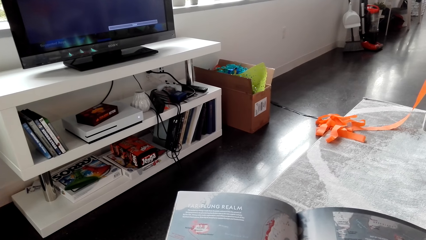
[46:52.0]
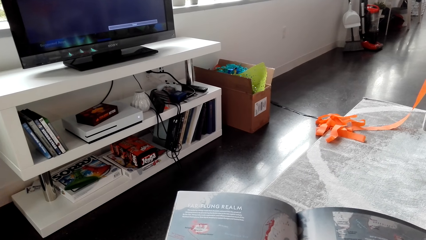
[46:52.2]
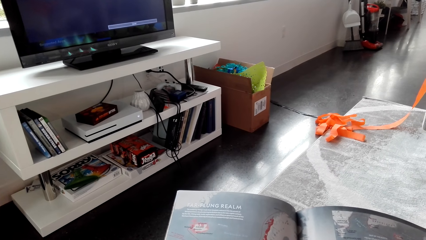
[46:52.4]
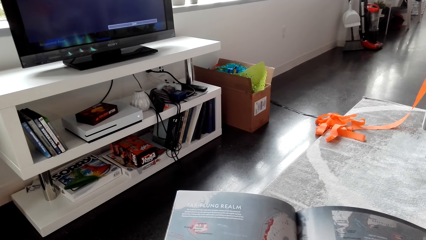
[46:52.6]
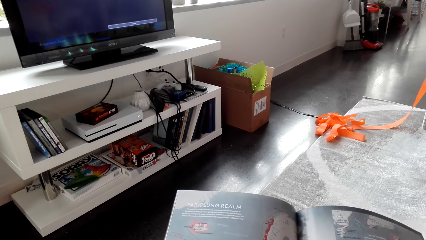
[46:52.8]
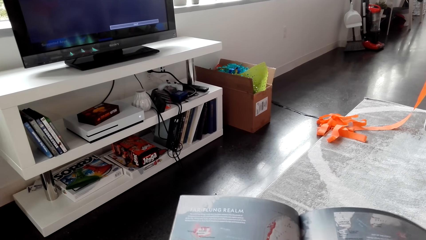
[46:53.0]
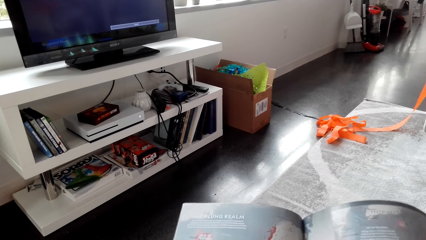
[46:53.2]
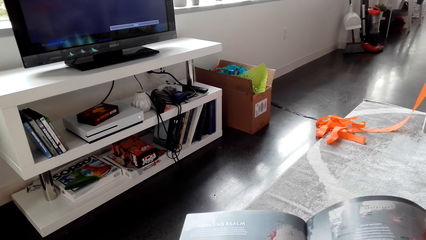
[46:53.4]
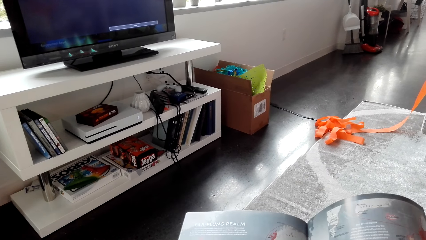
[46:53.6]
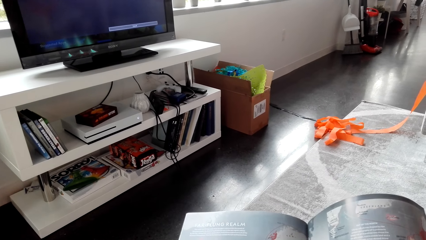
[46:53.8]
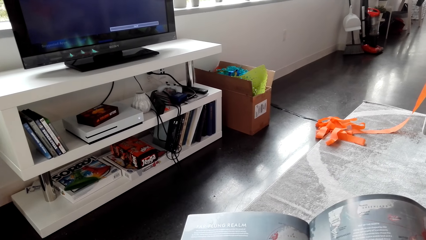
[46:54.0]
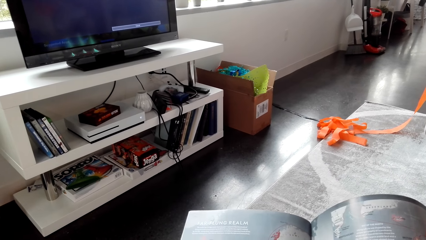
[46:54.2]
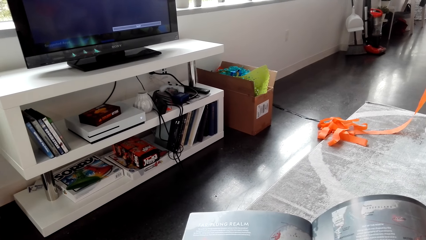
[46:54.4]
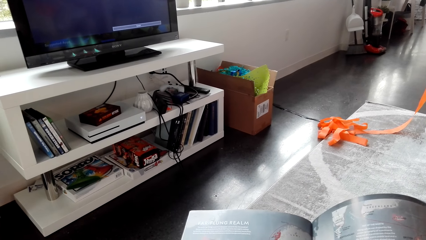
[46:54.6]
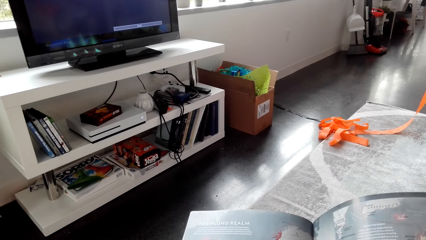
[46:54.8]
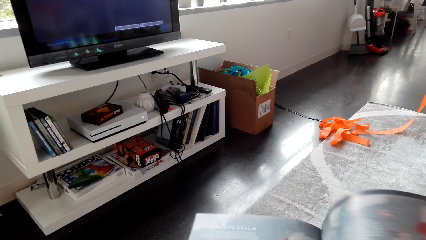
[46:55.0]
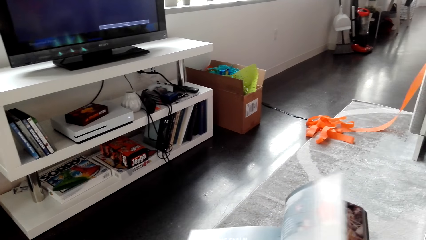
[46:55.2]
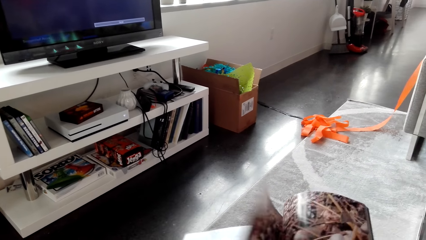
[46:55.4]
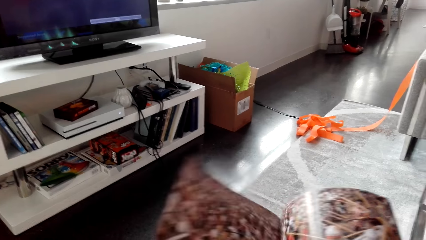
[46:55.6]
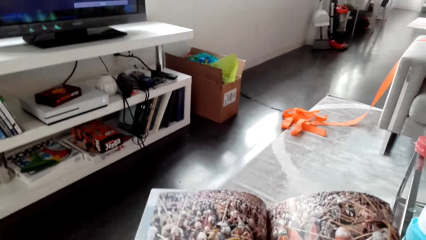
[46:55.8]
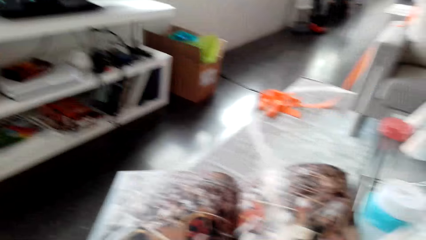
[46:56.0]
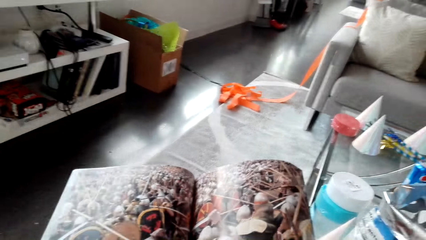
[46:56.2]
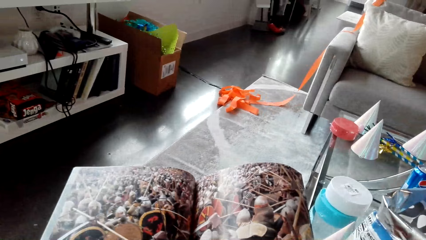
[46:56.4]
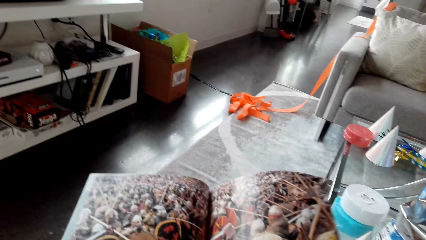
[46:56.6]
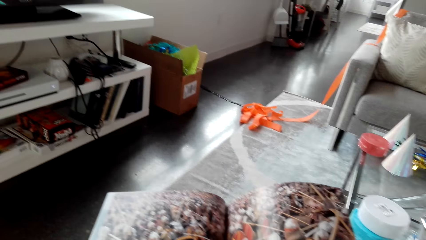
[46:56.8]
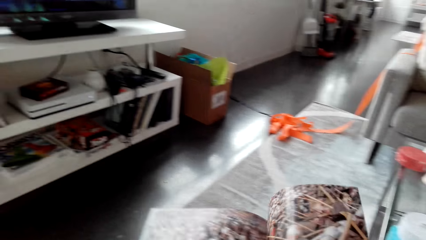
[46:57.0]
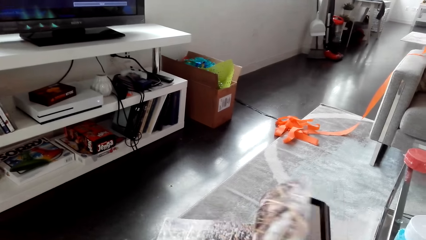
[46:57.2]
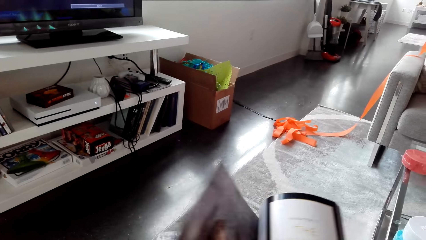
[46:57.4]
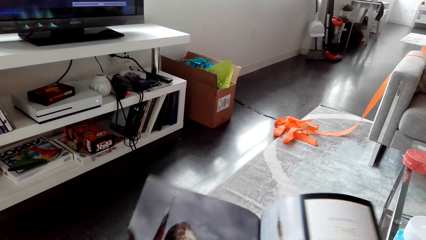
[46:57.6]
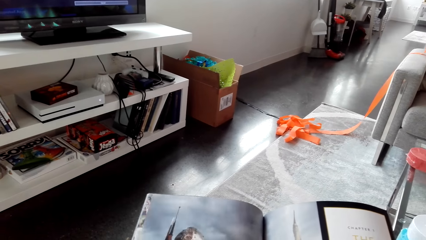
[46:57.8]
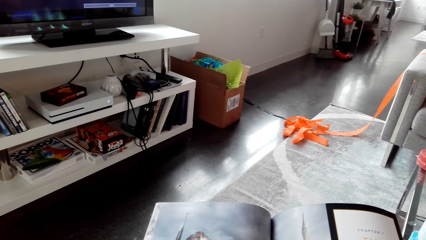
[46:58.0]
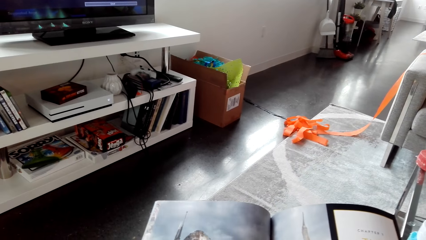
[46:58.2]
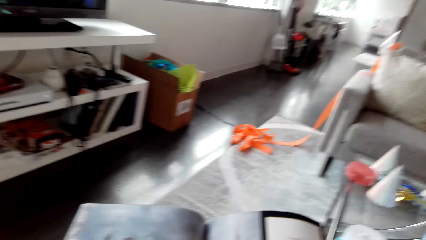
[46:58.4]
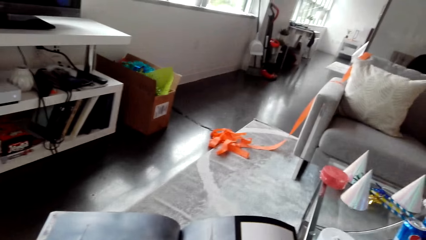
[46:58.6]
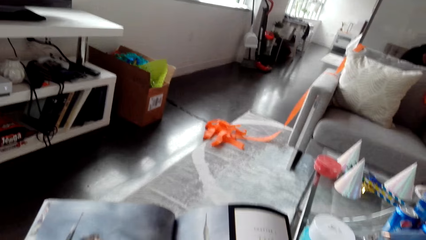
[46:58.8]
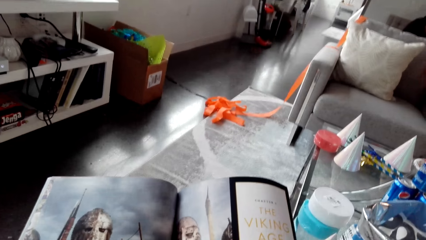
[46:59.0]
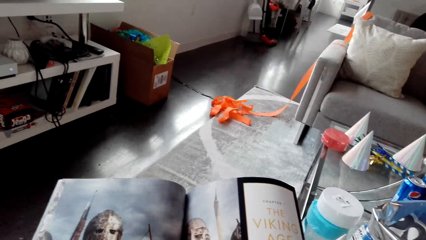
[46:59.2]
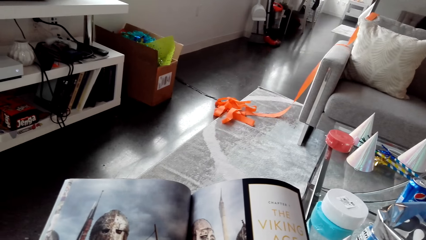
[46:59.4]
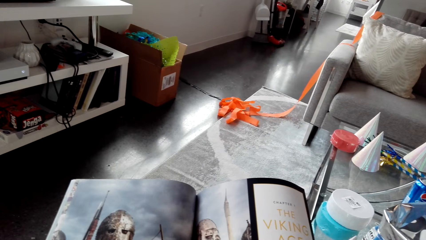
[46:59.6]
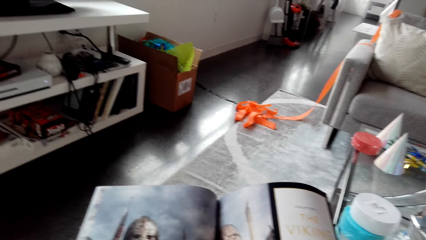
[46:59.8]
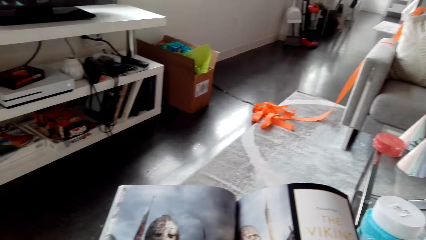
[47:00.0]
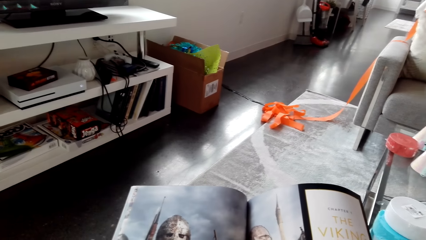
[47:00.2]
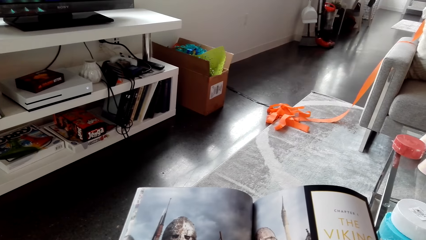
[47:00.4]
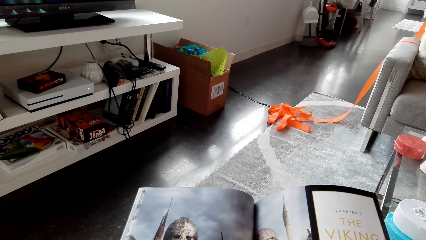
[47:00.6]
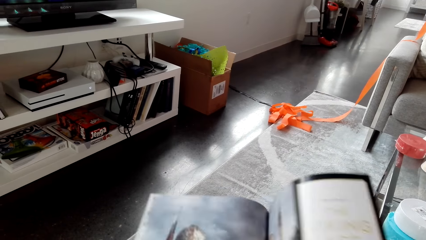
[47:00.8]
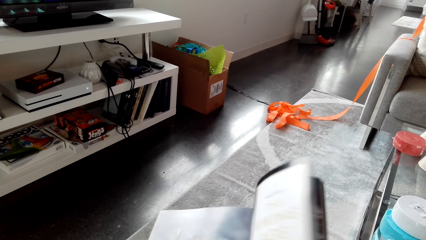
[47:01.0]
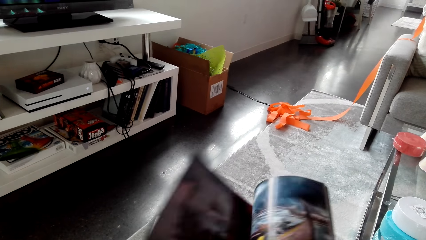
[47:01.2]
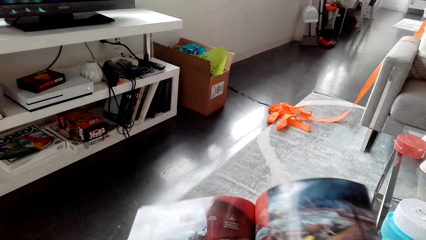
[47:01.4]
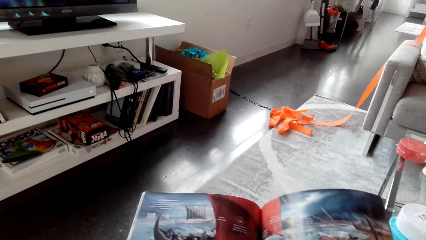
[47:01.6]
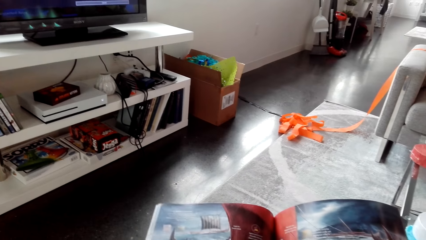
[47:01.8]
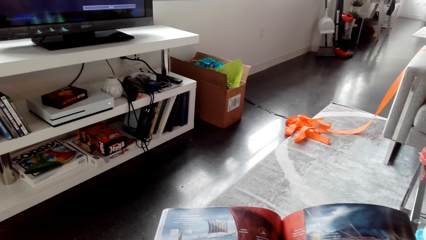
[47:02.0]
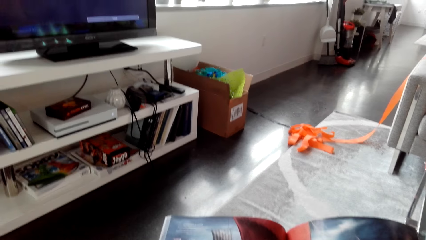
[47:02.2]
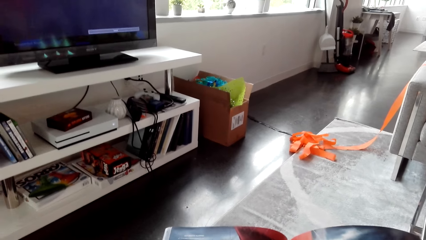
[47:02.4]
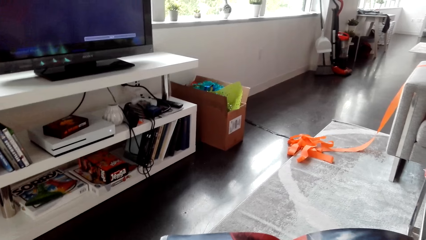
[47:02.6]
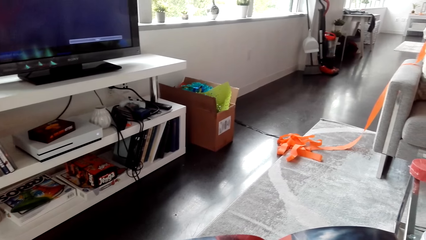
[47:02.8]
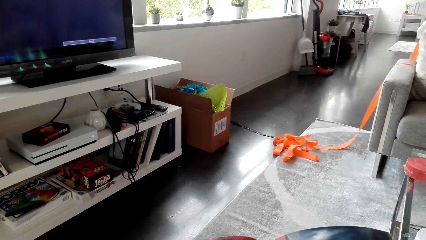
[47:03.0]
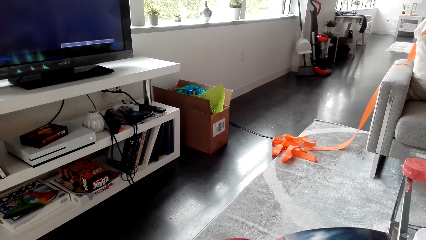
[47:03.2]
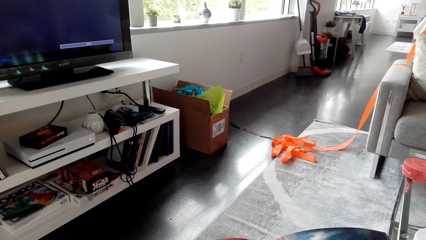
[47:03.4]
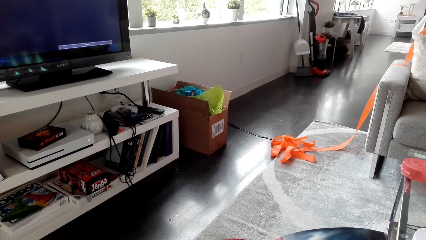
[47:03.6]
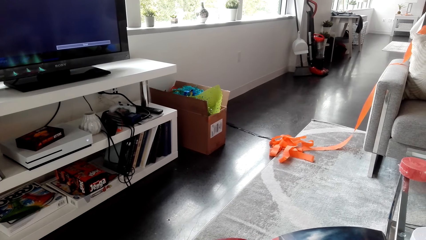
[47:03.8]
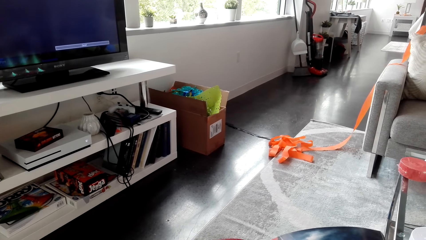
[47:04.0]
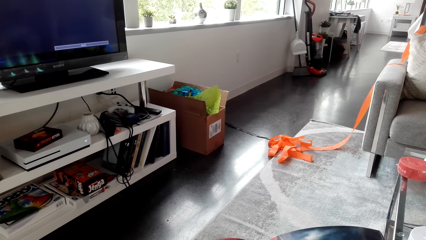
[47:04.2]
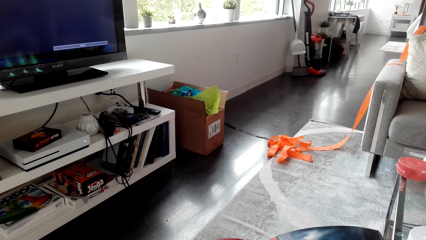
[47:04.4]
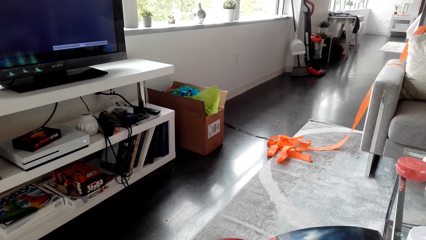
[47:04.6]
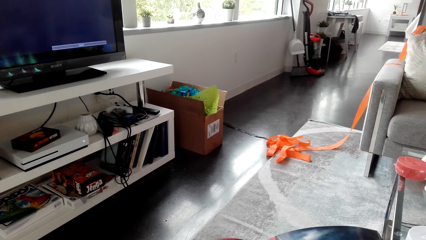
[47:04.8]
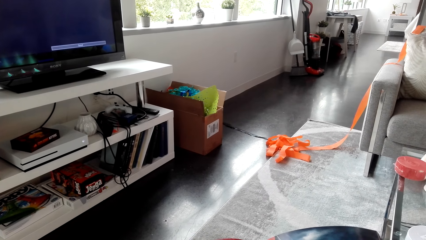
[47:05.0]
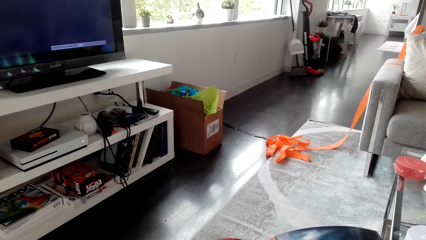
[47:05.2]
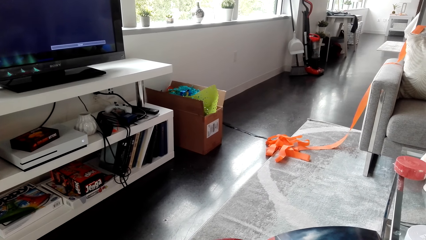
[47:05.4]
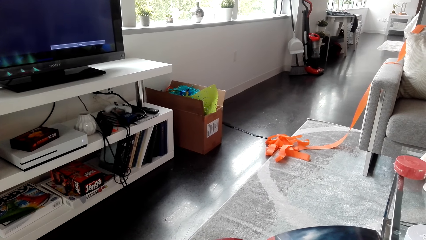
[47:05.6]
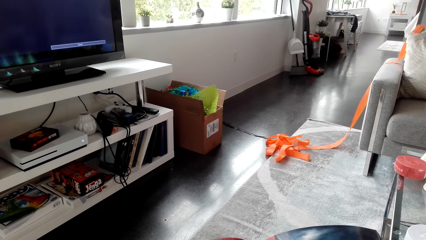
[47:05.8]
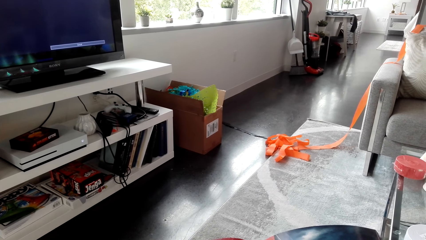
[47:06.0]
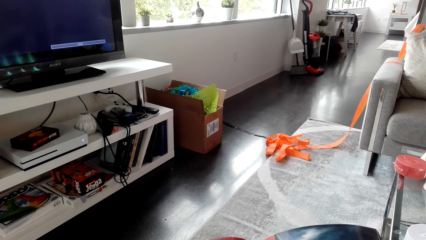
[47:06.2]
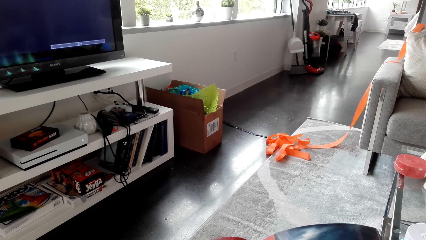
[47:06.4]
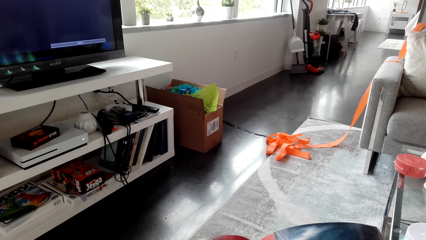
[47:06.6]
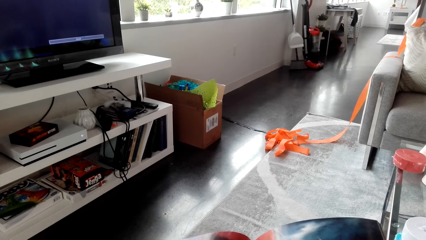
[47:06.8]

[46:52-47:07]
The camera wearer opens a page. They open a page repeatedly. They read the magazine.
